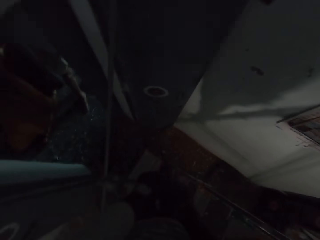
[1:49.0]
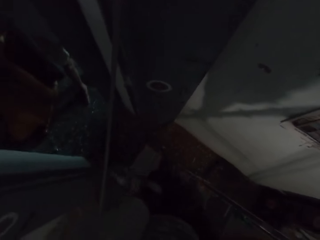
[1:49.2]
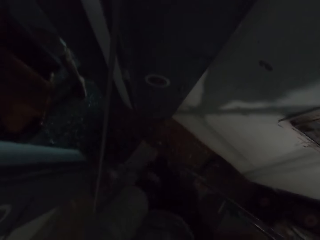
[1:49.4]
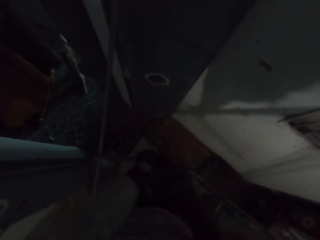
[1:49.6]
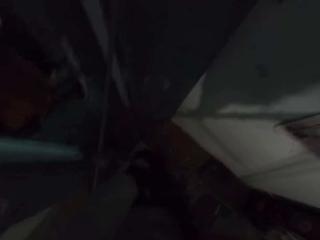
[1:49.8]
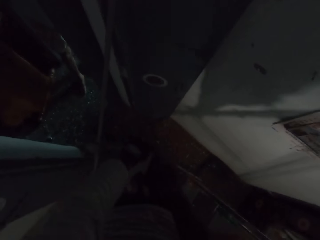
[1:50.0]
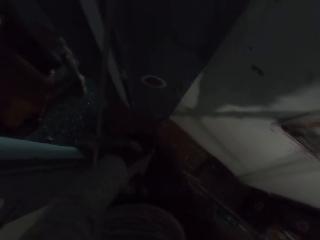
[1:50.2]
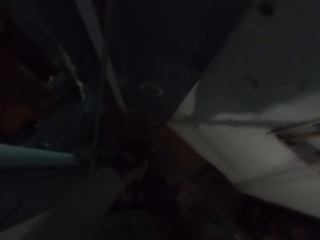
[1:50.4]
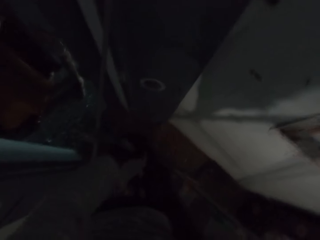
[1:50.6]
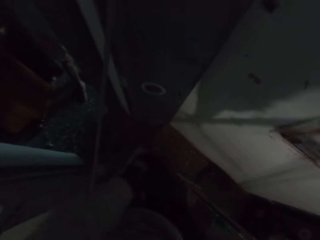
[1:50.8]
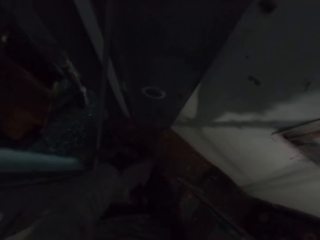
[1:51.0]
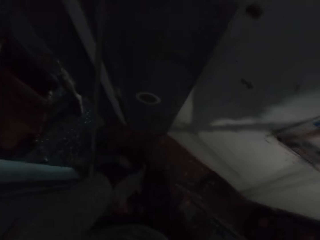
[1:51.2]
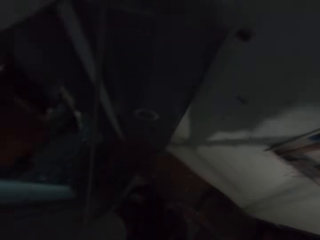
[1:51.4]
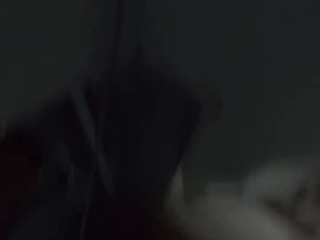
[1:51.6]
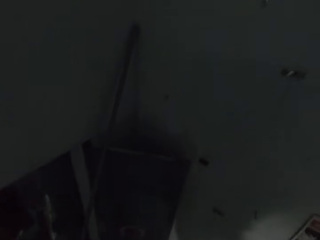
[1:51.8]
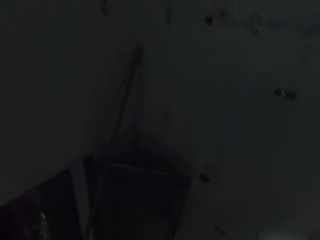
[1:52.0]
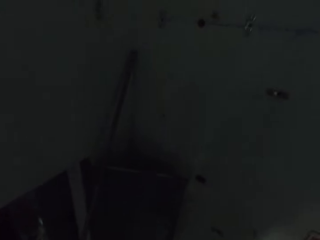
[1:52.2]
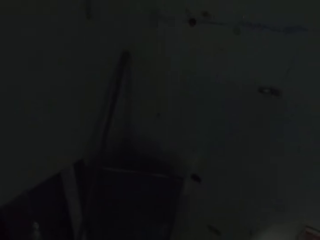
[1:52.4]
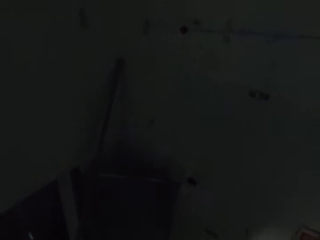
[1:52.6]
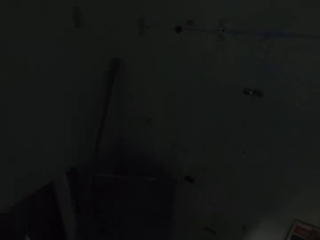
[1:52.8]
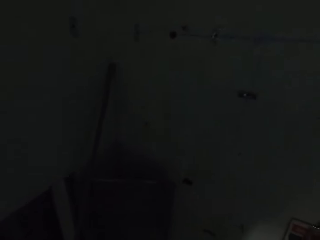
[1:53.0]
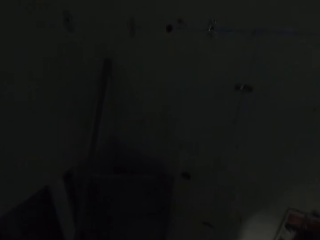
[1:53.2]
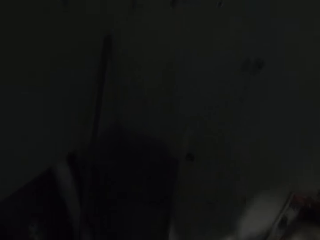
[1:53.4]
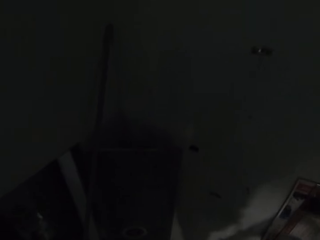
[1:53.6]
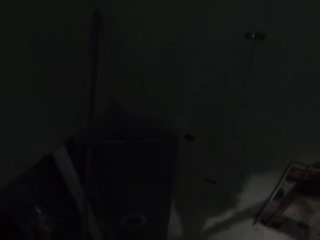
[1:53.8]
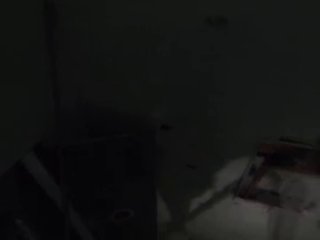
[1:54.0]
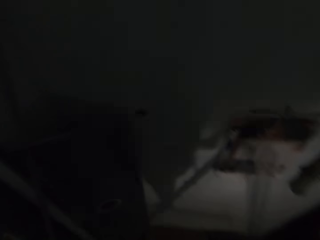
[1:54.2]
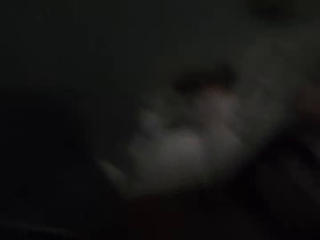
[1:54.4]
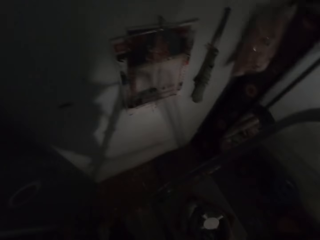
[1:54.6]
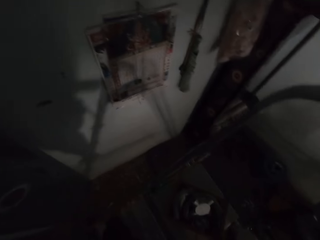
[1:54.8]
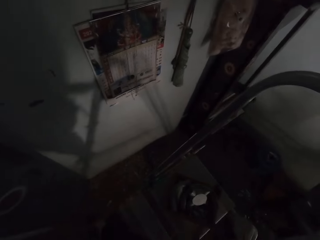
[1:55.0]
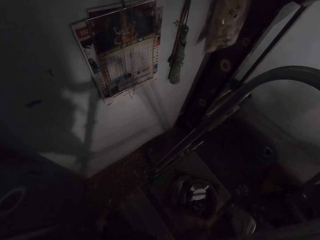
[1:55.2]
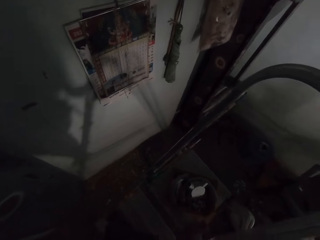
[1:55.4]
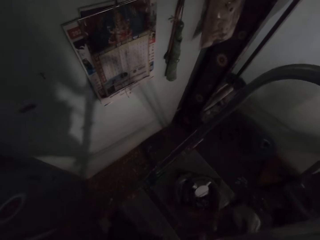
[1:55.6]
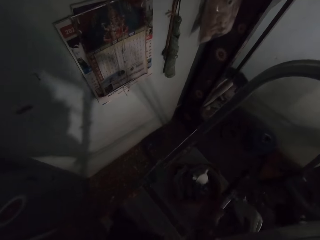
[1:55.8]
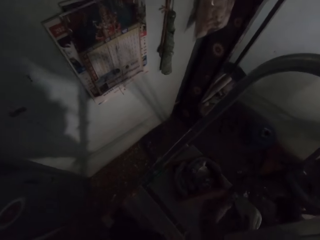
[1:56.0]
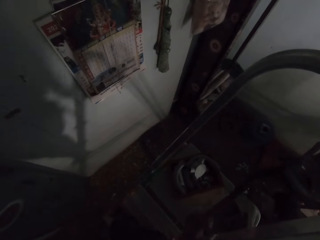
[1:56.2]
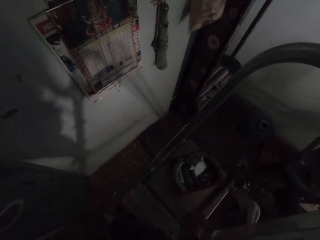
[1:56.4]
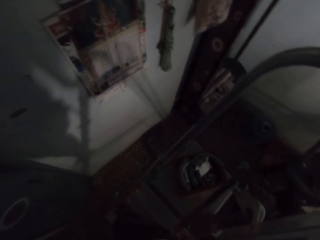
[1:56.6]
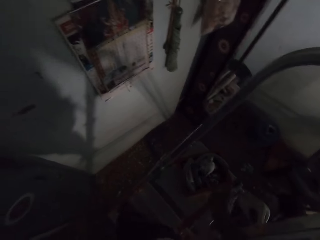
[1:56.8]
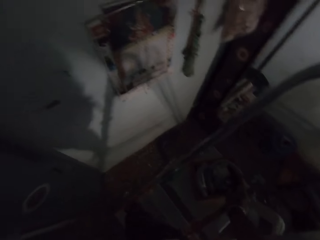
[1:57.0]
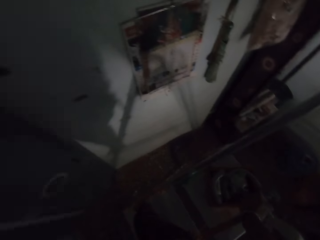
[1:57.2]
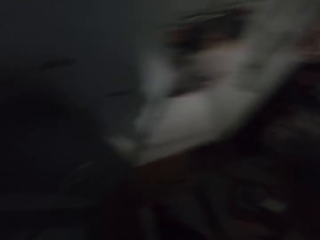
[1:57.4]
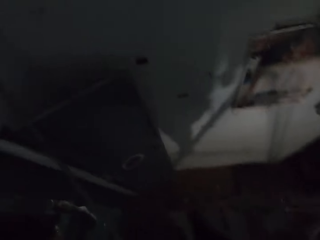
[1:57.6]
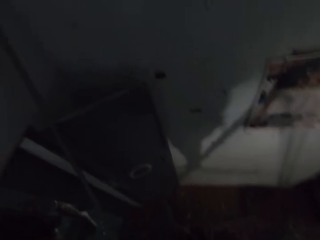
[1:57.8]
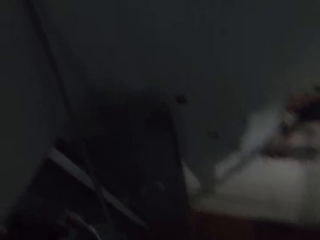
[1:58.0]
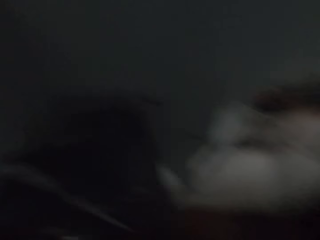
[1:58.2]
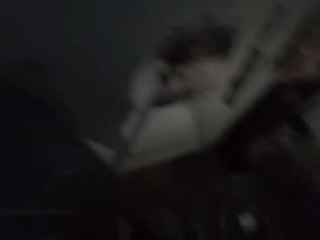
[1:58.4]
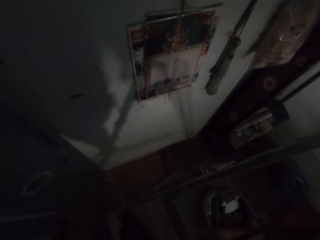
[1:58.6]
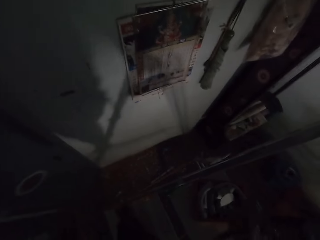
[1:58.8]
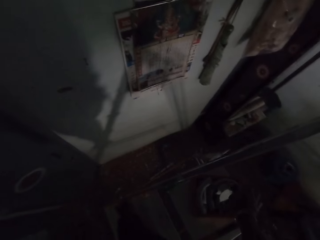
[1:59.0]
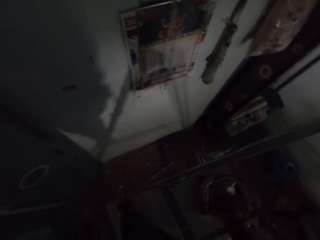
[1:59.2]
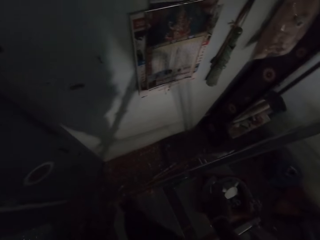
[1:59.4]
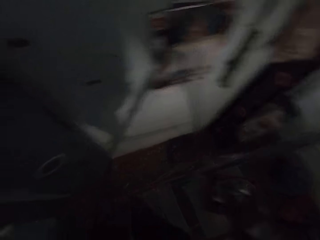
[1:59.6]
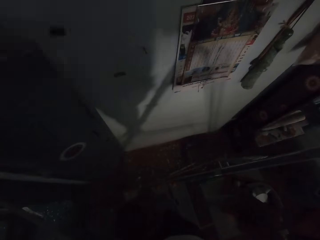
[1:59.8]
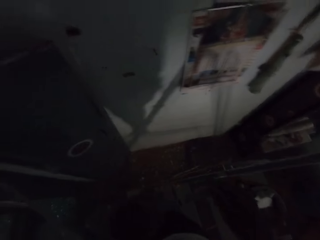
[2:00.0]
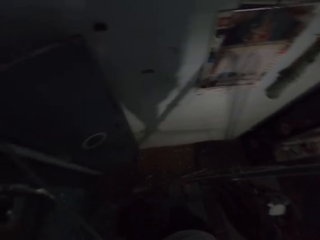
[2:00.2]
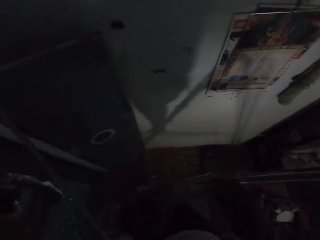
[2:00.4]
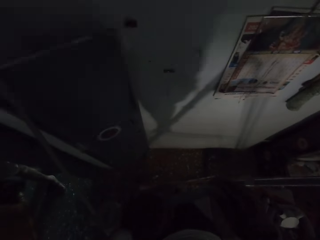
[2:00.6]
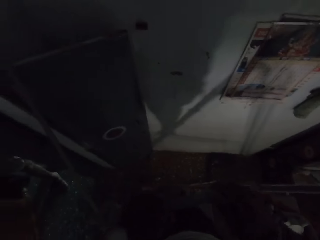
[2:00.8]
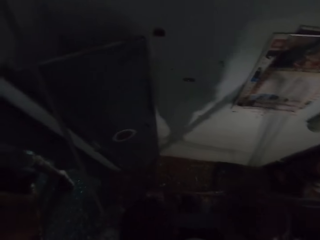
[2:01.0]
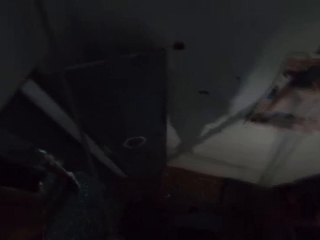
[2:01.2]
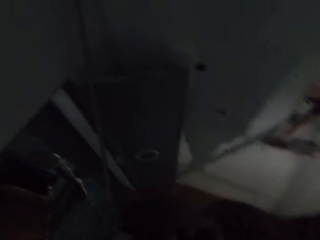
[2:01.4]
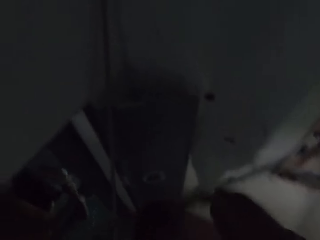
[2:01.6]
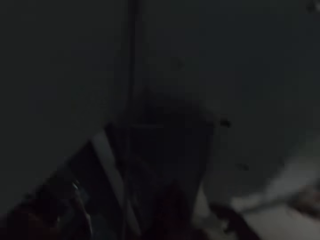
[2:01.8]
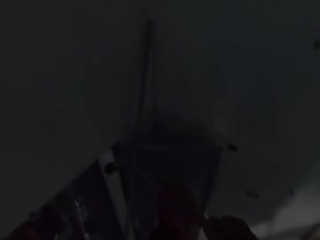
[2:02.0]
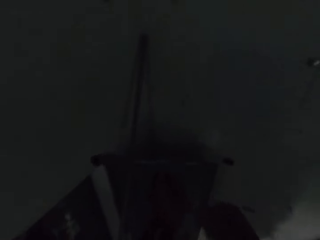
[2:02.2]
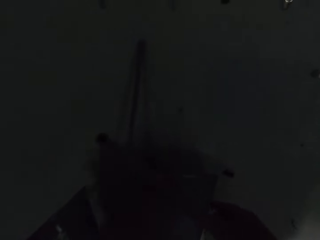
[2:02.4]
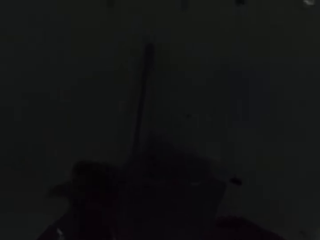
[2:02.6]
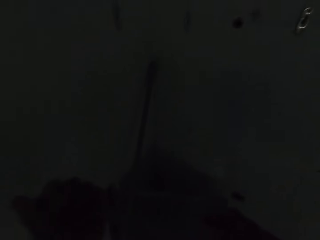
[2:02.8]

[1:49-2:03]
The camera wearer looks at the wall. He cuts the pipe with a blade. He moves a container on the ladder with his right hand. He drops the saw blade in his right hand on the ladder. He picks up a plastic from the container on the ladder with his right hand. He picks up a plastic from the container again. He joins pipes together. He fixes the plastic on a plastic pipe on the piece of wood with both hands.

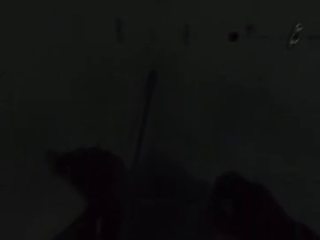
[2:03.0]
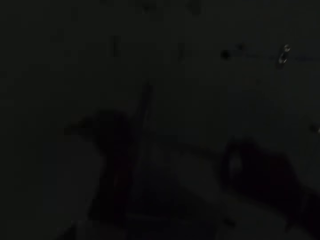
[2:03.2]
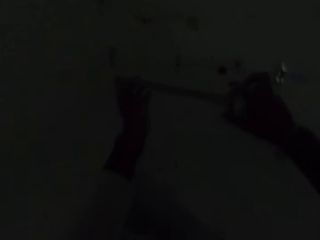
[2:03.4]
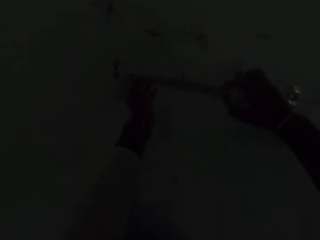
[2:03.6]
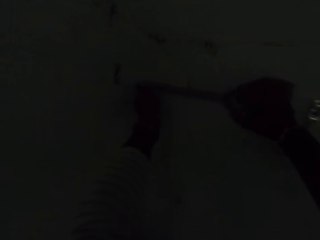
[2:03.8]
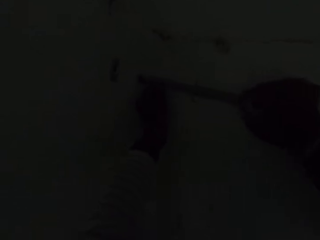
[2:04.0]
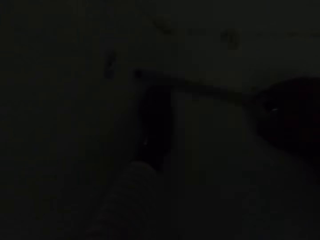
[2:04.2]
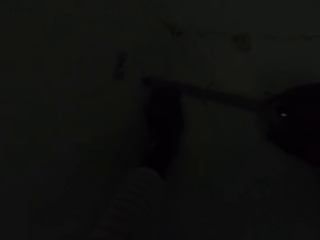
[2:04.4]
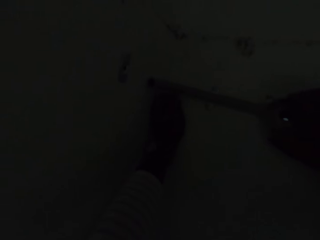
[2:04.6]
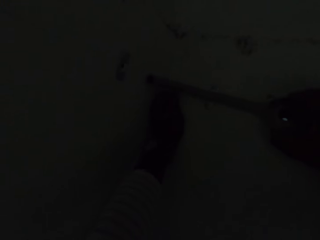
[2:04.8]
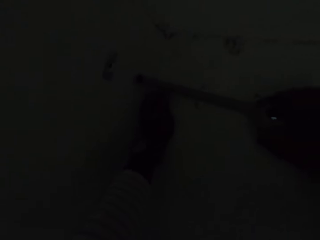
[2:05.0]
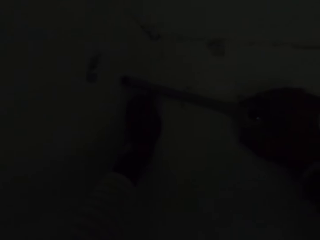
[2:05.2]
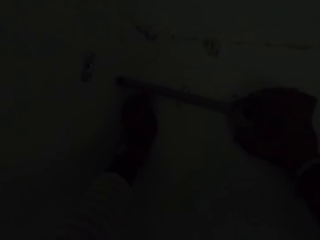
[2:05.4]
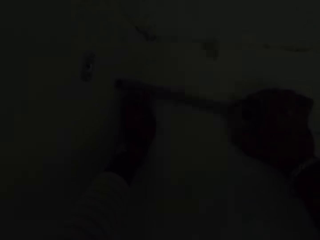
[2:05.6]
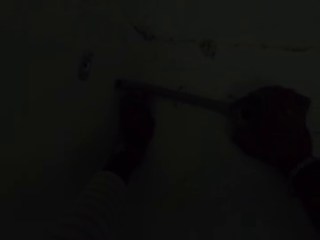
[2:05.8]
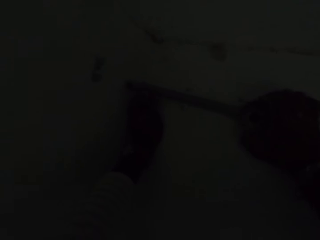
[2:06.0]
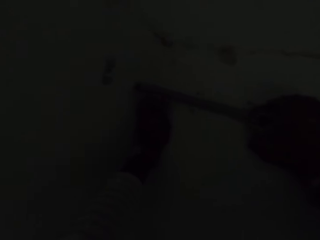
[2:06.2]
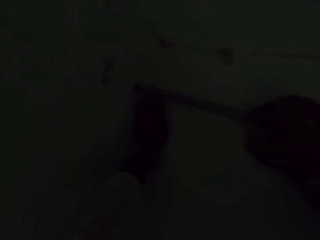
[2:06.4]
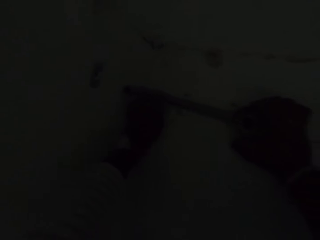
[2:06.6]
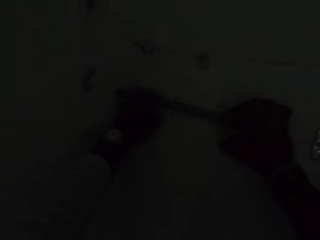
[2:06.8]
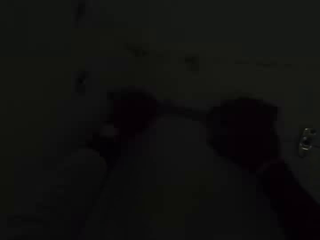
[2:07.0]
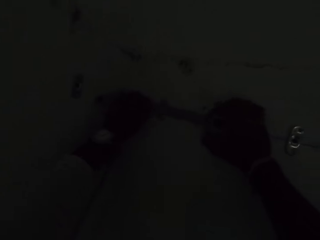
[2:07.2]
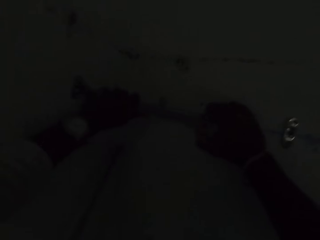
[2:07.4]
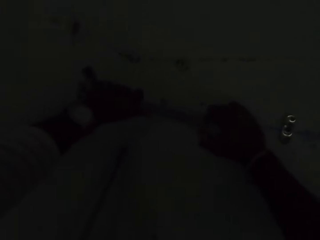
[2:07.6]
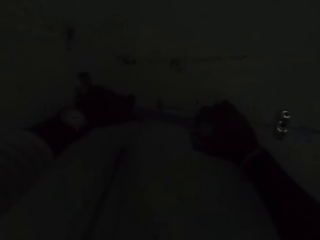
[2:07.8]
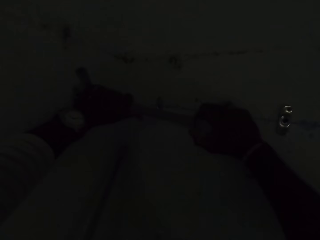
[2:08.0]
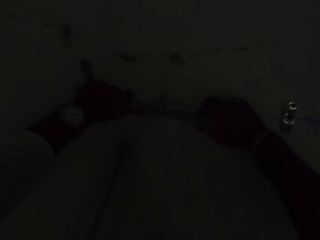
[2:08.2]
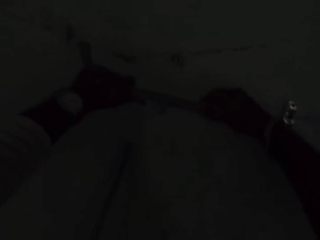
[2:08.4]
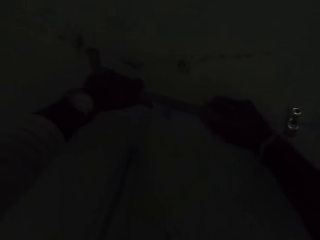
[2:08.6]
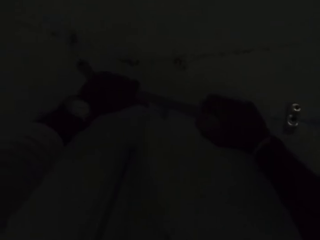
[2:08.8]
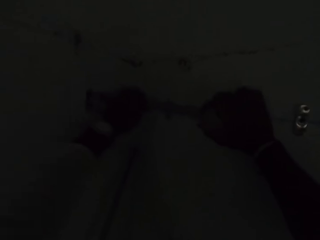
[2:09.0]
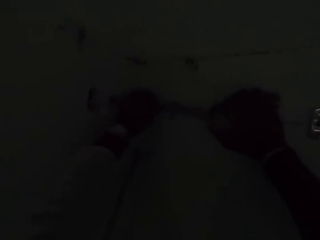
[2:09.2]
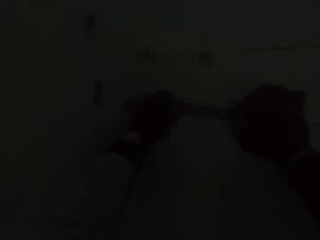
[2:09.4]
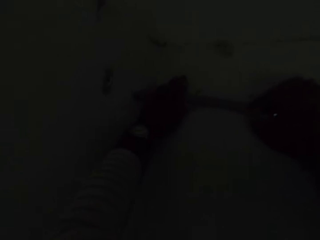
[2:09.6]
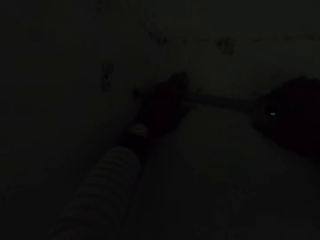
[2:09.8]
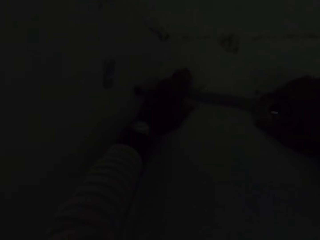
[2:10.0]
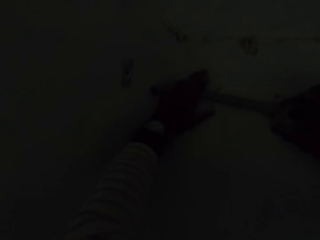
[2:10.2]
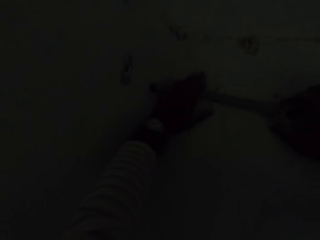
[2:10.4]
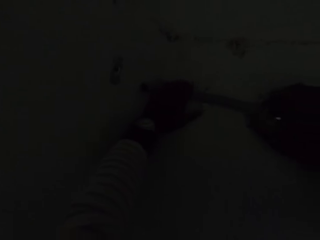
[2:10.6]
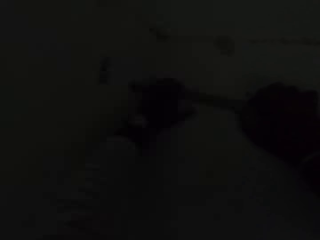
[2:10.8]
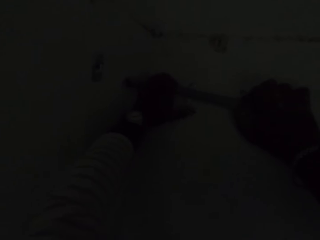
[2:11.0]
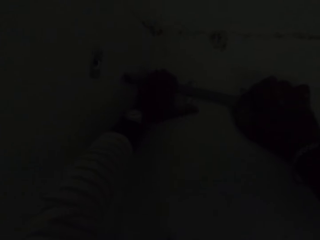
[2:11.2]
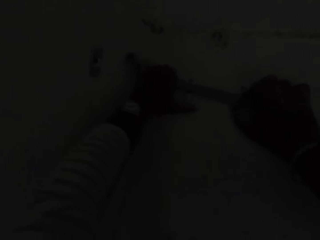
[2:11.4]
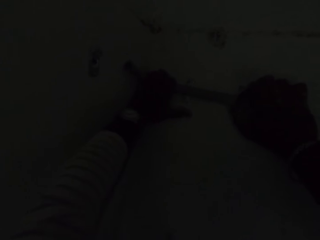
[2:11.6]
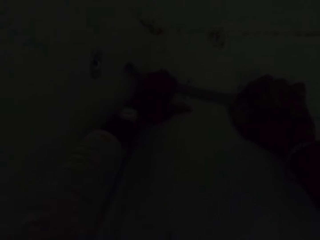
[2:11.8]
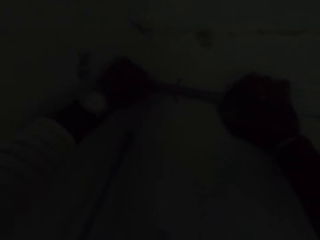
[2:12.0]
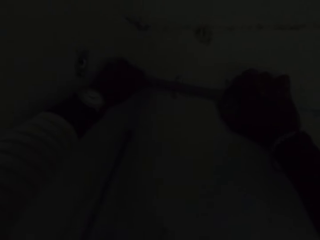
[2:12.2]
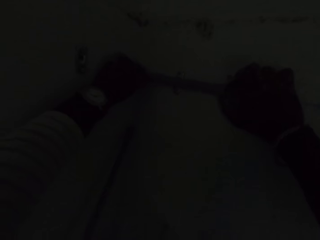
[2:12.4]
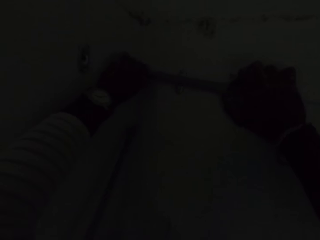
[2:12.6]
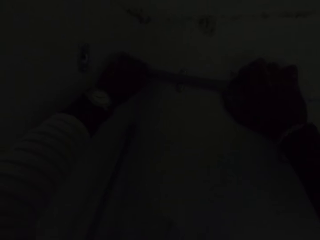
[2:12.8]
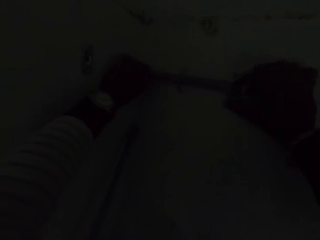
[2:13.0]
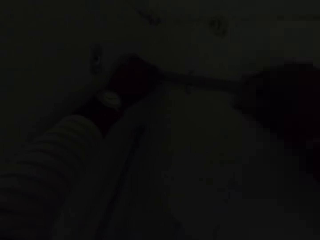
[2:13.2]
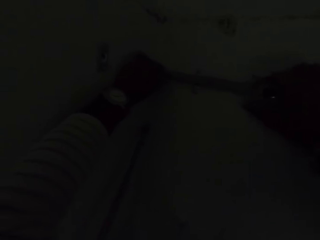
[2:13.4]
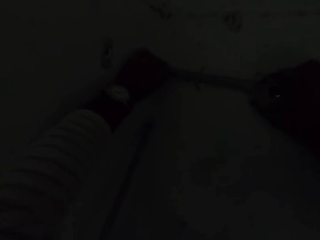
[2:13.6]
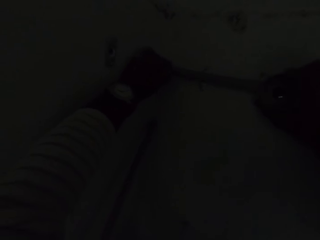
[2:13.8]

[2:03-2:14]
The camera wearer places the piece of wood with the plastic pipe on the wall with both hands. He adjusts the pipe on the piece of wood with his left hand. He rotates the pipe. He places the piece of wood with the plastic pipe on the wall with both hands.
